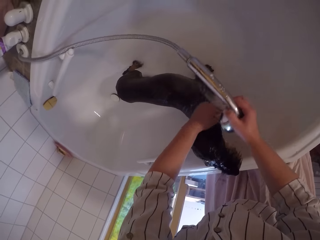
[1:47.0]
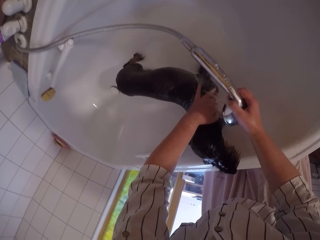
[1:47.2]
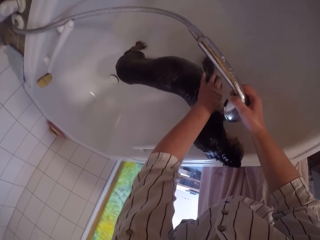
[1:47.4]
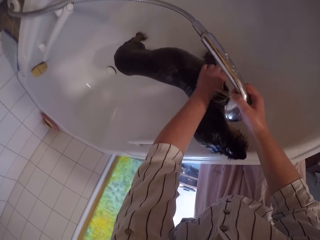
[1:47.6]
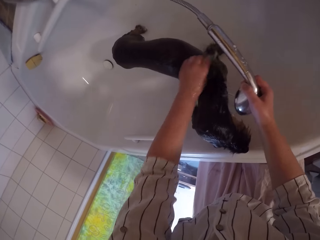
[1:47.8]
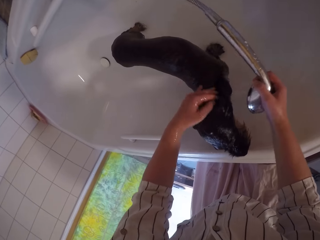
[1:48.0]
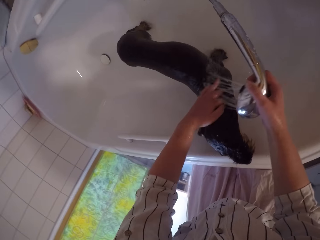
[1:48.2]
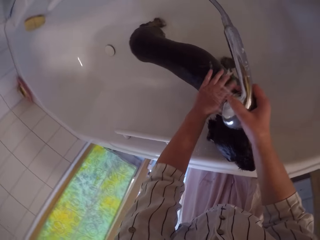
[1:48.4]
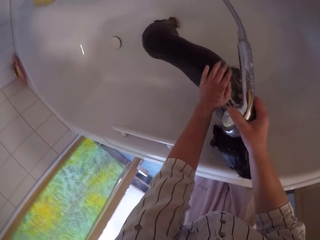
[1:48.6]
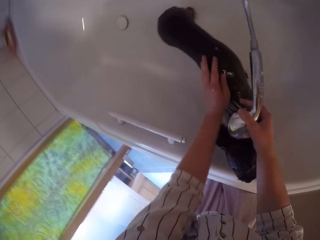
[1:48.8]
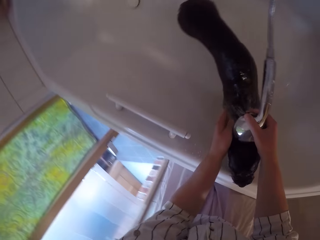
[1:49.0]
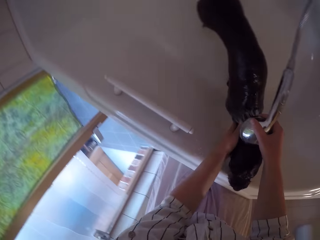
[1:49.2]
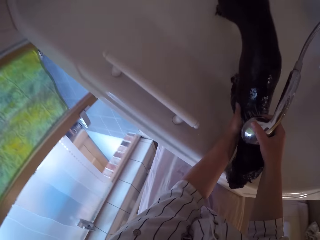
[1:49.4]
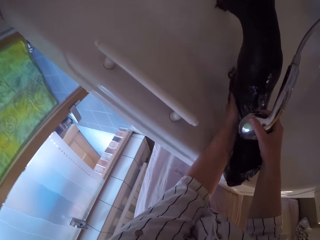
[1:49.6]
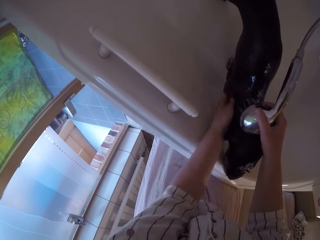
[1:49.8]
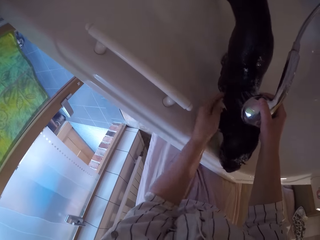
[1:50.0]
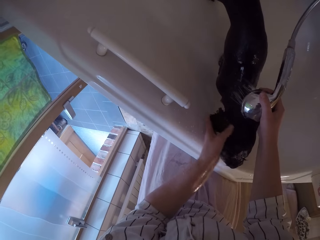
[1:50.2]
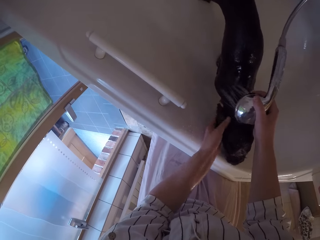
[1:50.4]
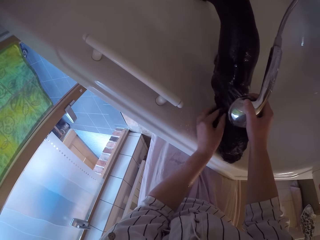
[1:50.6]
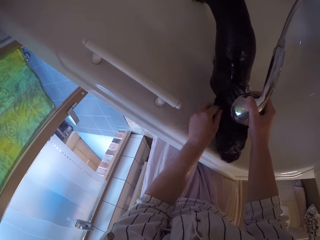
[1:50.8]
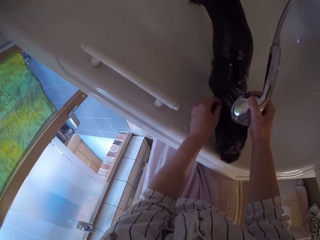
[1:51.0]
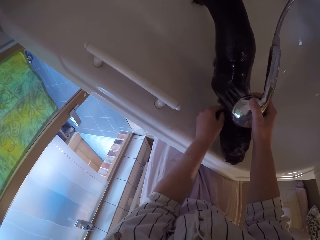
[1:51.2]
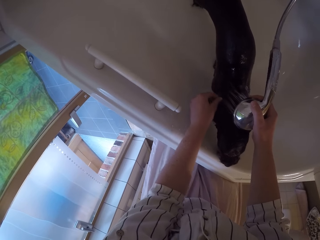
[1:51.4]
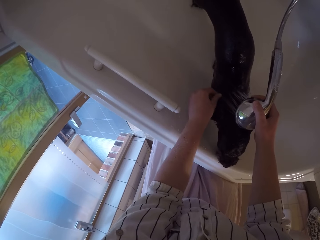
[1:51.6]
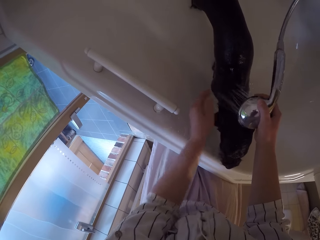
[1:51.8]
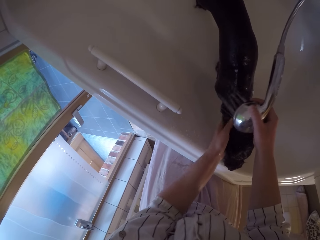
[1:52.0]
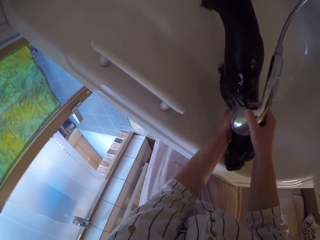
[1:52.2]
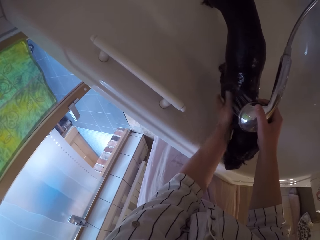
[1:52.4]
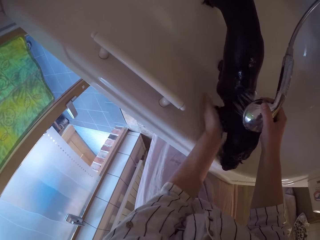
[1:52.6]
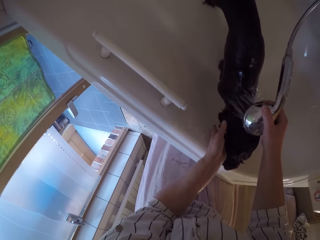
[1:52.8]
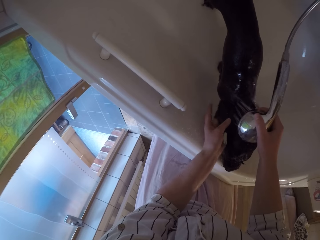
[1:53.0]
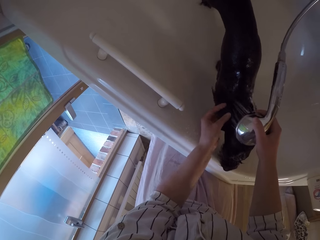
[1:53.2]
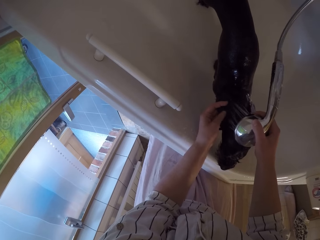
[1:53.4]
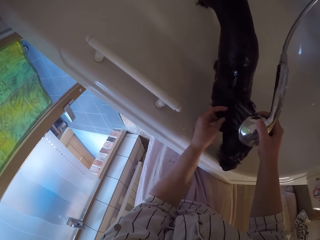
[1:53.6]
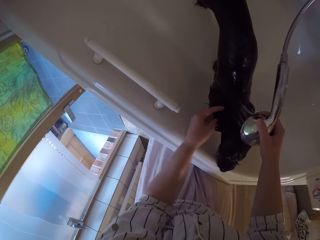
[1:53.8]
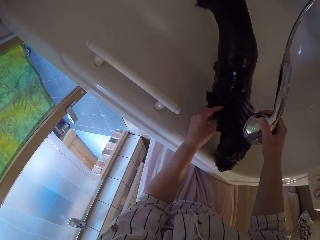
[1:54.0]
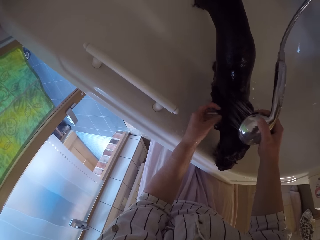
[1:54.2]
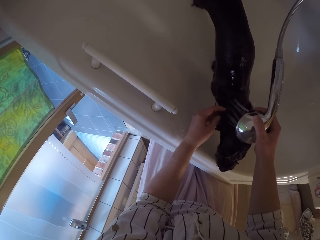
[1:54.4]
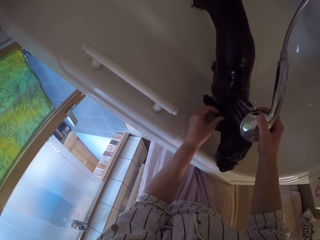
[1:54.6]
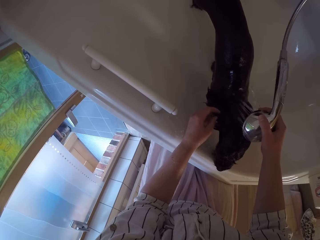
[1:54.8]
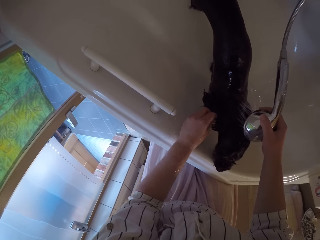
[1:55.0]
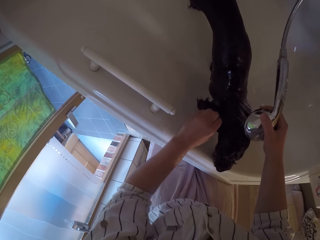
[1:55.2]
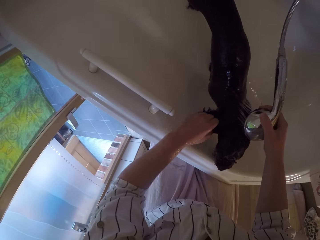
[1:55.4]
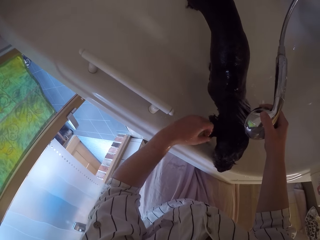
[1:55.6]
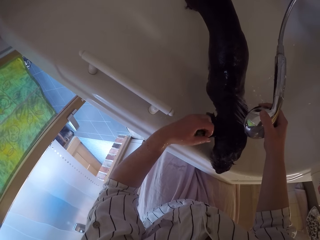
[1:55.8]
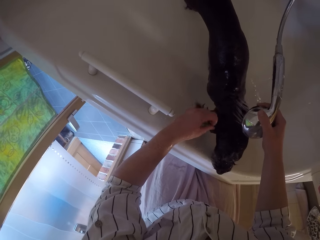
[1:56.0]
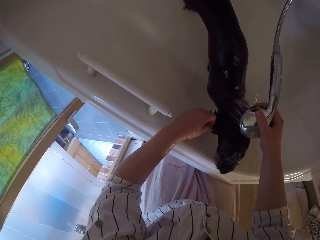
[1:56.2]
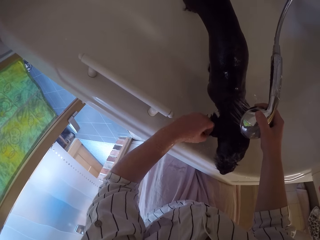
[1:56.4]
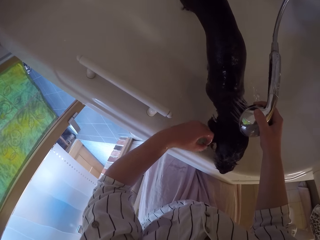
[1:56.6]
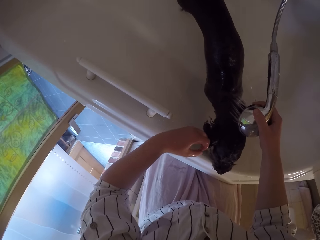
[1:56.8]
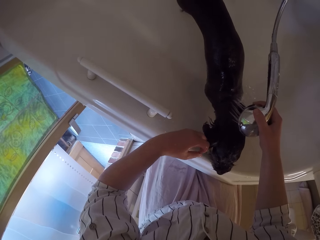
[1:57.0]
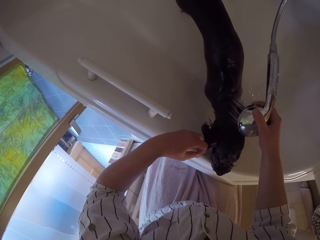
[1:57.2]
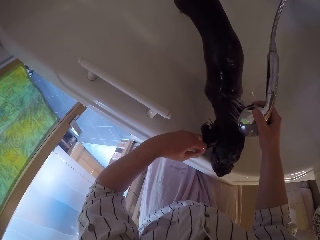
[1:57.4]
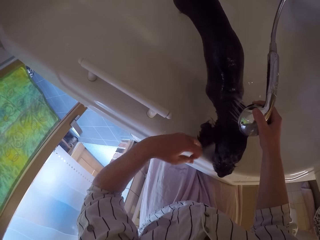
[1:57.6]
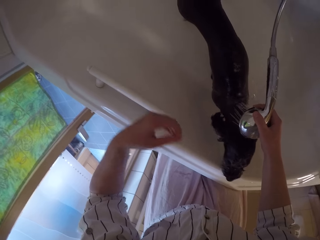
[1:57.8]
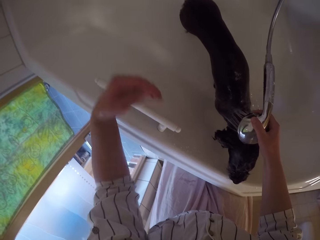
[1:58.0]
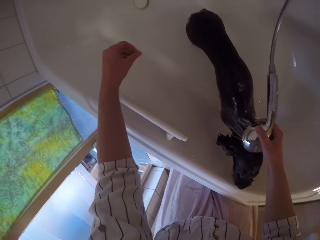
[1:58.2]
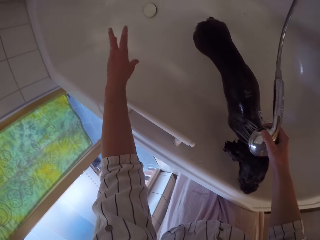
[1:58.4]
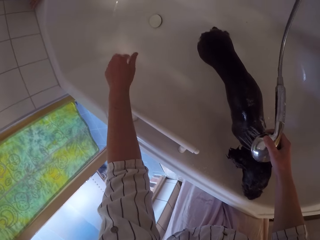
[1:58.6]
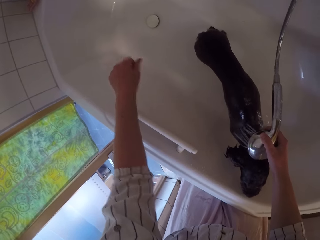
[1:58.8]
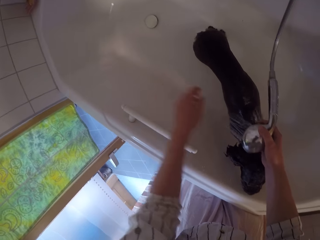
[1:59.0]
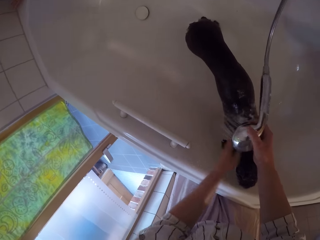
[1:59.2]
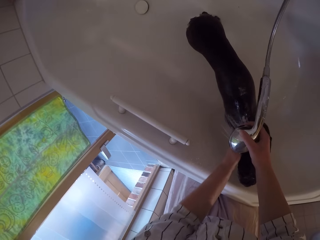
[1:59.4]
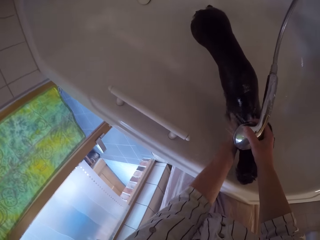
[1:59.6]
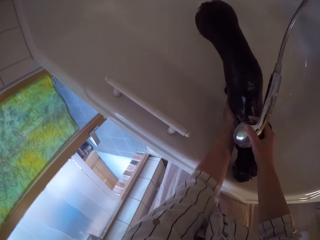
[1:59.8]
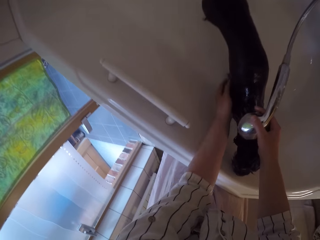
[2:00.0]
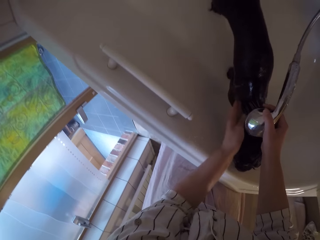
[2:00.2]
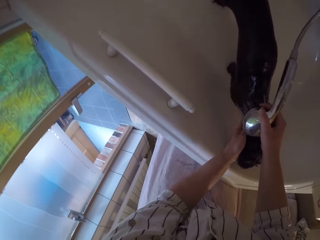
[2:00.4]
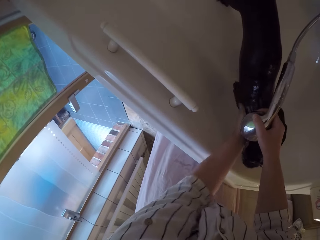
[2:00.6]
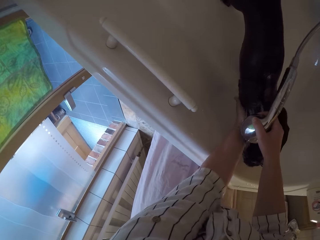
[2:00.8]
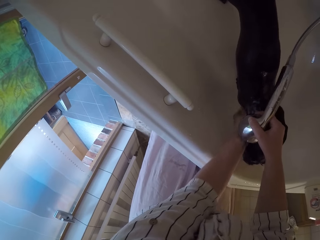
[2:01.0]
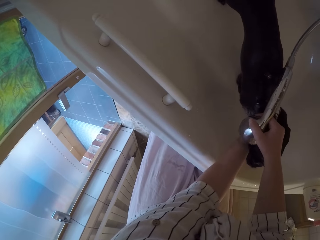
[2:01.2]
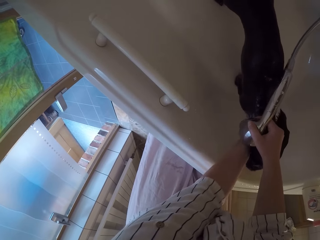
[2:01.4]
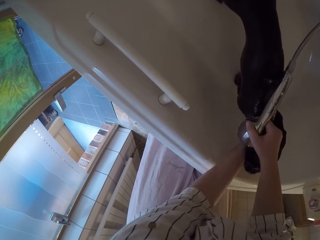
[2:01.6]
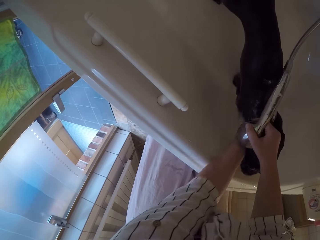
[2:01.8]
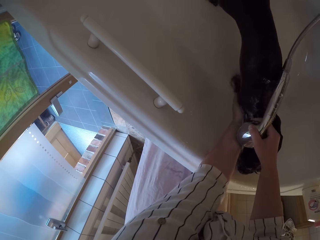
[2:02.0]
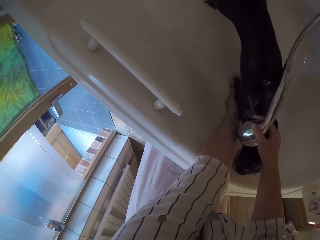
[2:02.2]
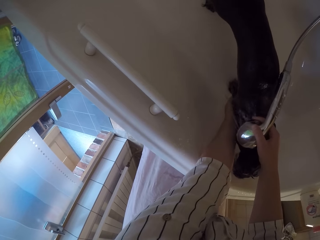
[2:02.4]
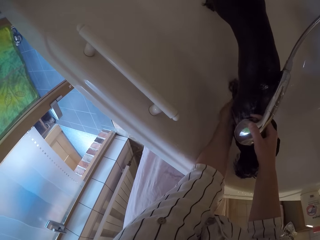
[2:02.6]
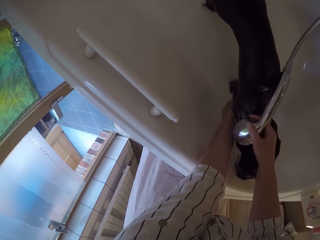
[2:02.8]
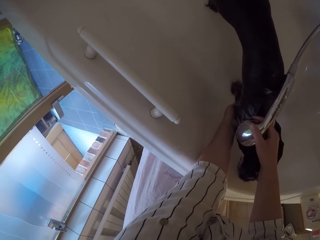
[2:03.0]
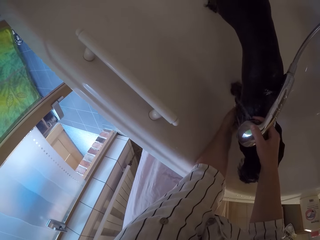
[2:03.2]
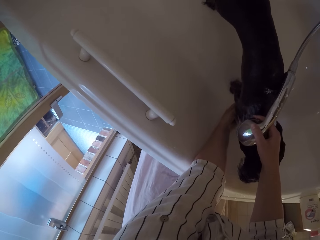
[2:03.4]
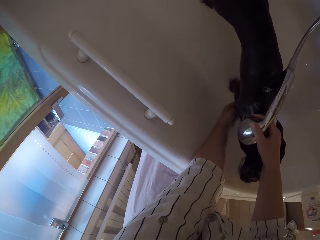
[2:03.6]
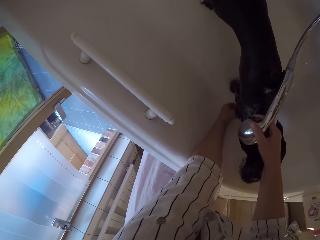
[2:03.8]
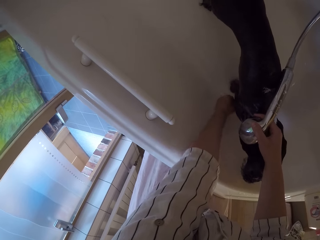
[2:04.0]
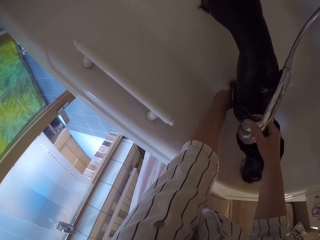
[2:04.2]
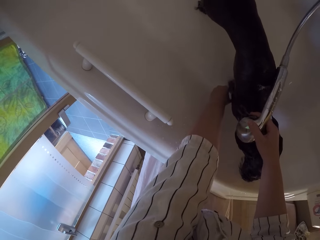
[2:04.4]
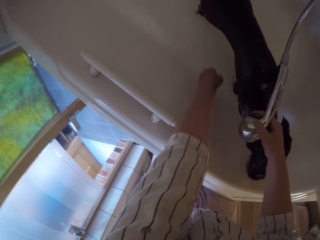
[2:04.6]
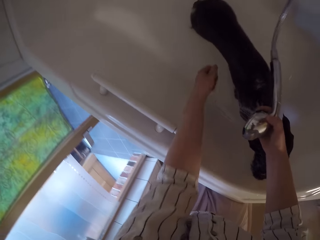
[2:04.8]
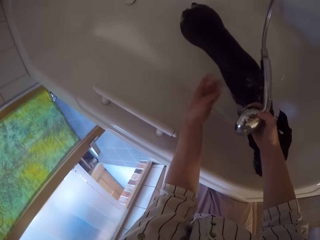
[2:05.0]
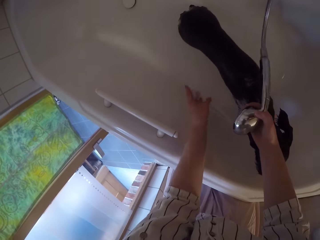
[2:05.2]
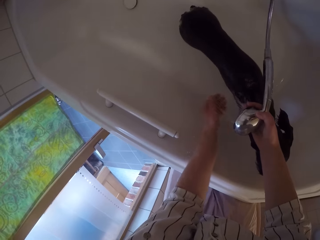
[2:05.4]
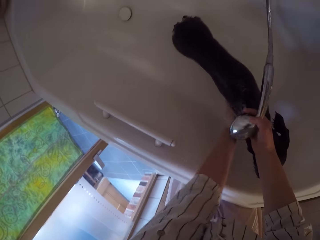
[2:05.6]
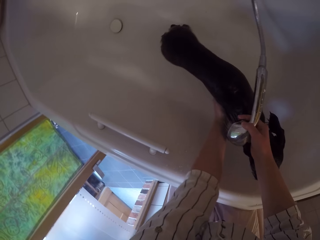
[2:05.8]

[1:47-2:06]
The camera wearer removes a dirt particle on the chihuahua. They throw the dirt particle on the bath tub. They rinse the chihuahua. They remove the dirt particle on the chihuahua. They throw the dirt particle on the bath tub.

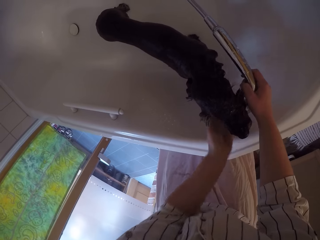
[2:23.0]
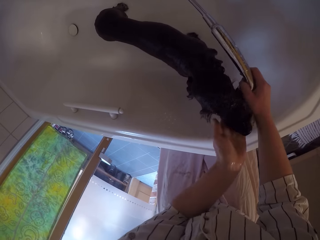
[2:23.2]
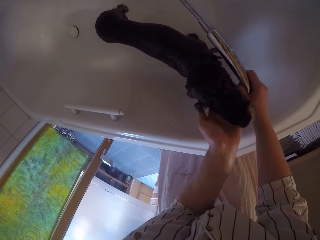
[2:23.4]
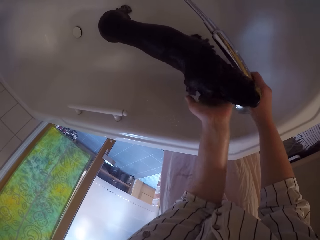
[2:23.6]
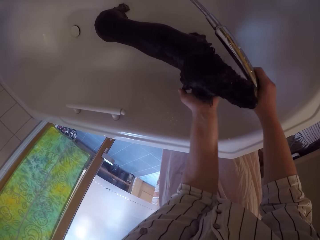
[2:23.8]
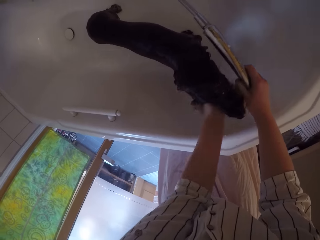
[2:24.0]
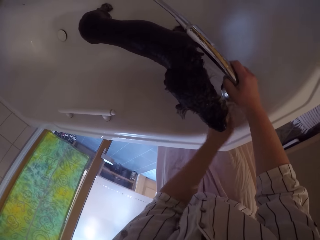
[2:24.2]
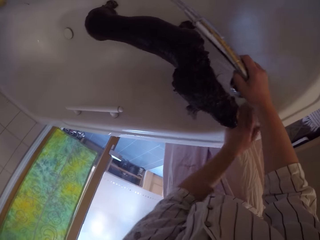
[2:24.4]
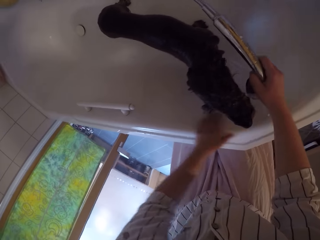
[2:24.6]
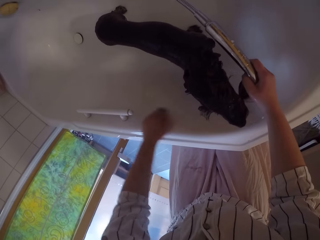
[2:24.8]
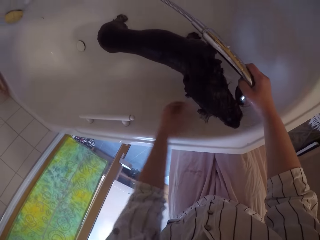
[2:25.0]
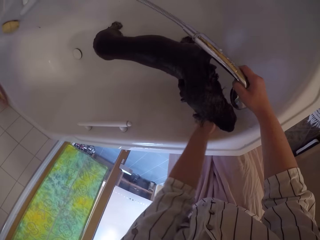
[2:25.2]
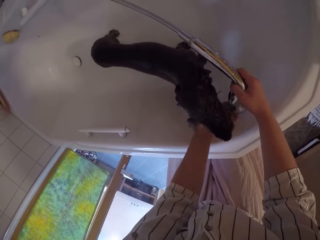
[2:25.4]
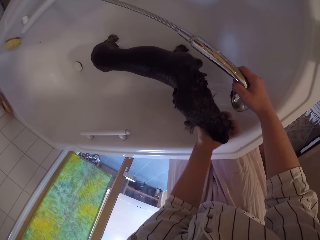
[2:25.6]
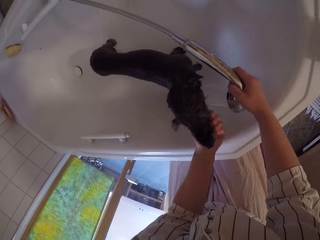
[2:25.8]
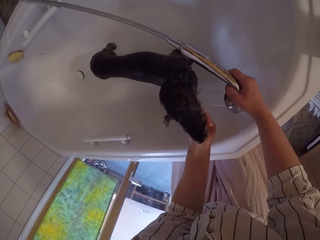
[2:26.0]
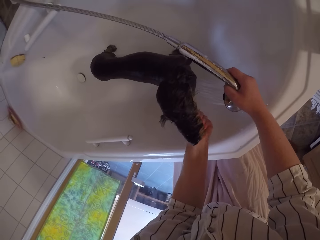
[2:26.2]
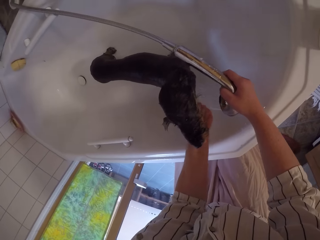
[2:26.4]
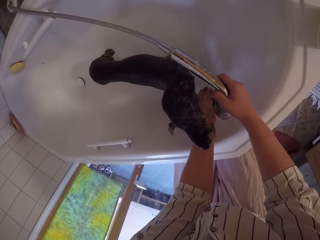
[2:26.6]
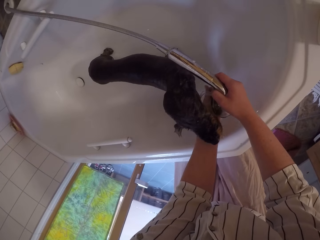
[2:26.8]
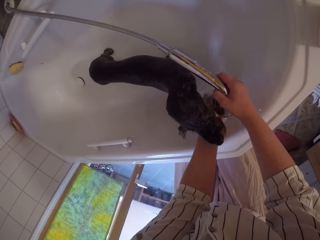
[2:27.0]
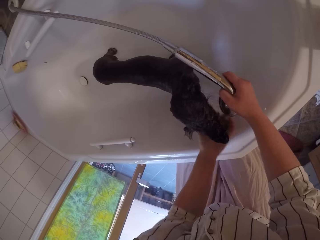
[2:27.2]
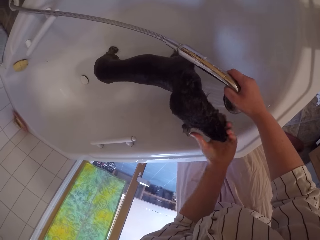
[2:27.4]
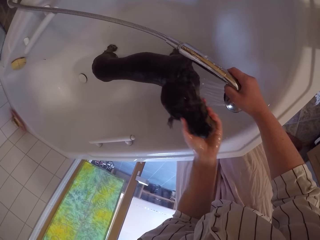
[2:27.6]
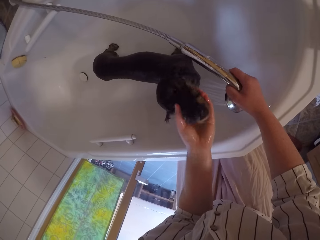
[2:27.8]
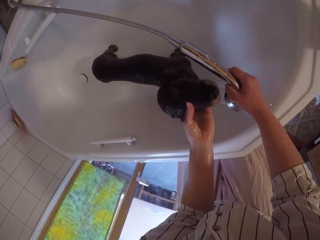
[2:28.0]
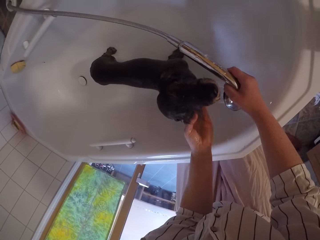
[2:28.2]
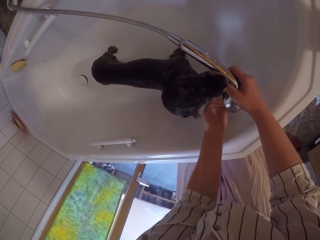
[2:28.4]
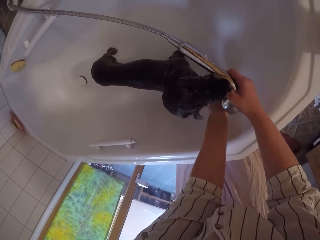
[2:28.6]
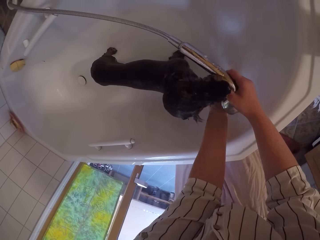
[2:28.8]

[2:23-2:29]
The camera wearer washes the hand. They touch the chihuahua's throat. They move the hand along the bath tub. They wash the hand. They touch the chihuahua. They wash the hand. They rinse the chihuahua.
